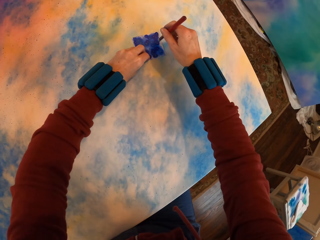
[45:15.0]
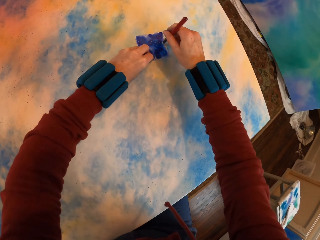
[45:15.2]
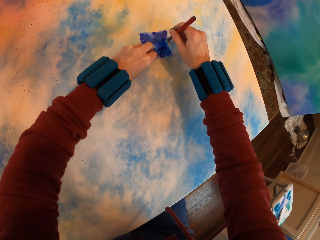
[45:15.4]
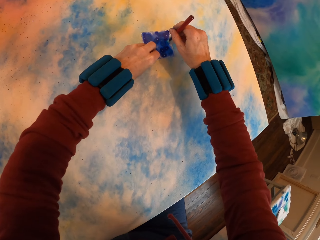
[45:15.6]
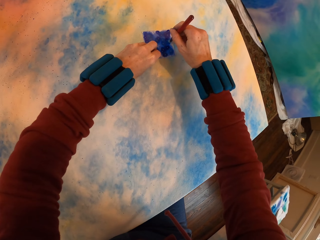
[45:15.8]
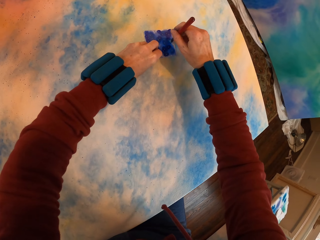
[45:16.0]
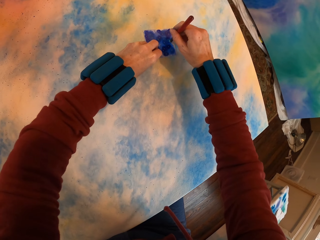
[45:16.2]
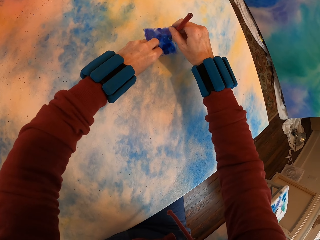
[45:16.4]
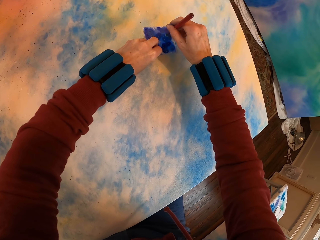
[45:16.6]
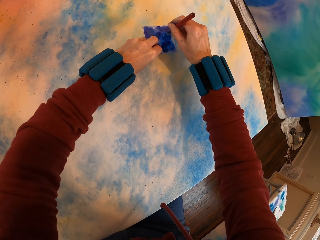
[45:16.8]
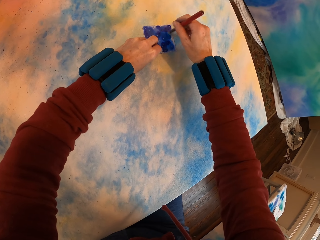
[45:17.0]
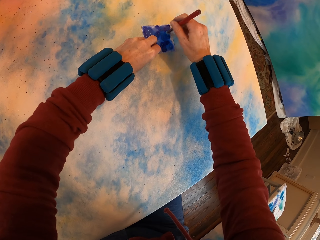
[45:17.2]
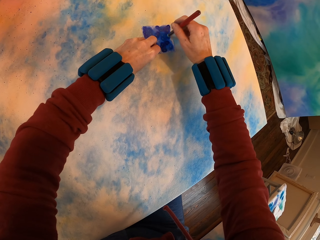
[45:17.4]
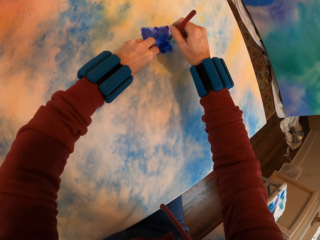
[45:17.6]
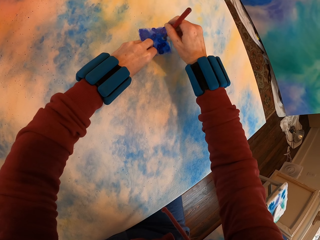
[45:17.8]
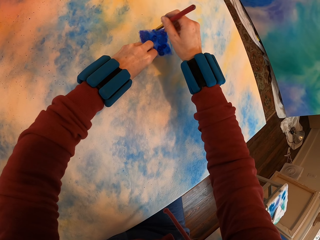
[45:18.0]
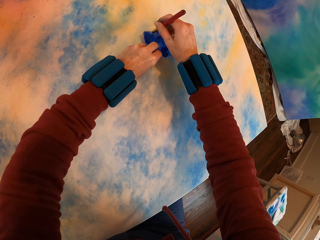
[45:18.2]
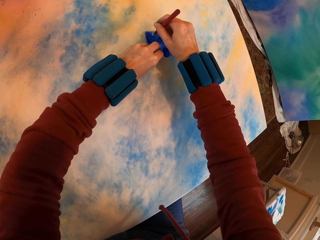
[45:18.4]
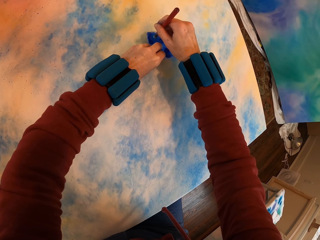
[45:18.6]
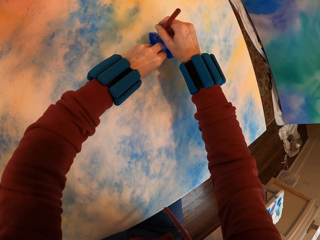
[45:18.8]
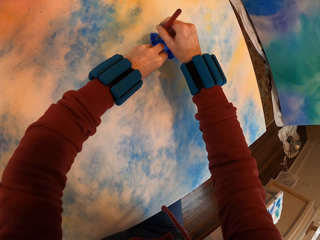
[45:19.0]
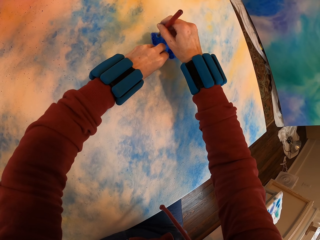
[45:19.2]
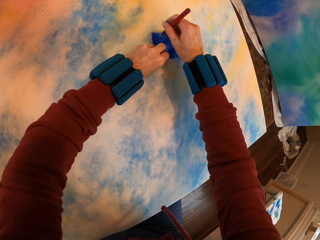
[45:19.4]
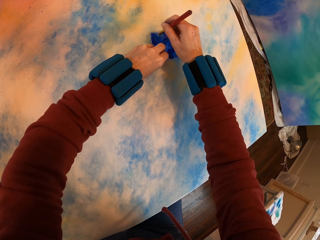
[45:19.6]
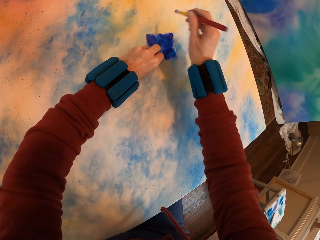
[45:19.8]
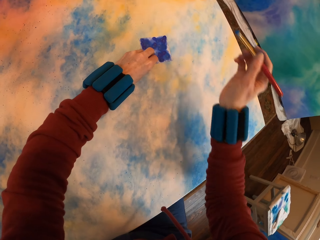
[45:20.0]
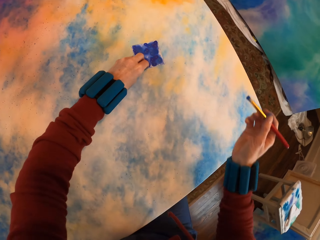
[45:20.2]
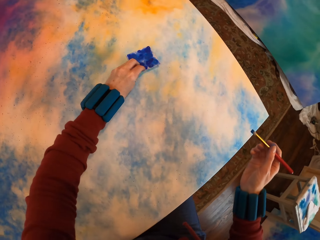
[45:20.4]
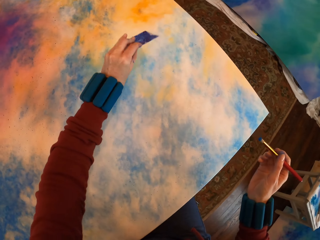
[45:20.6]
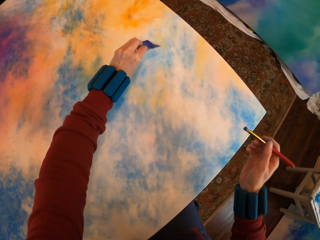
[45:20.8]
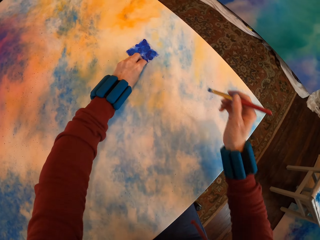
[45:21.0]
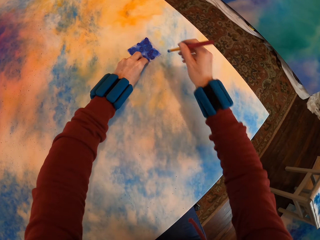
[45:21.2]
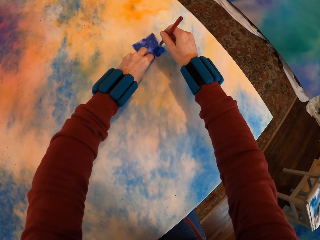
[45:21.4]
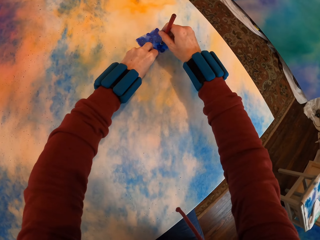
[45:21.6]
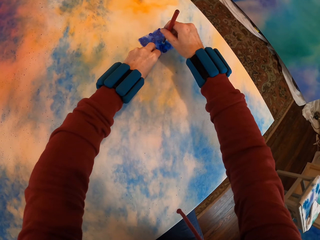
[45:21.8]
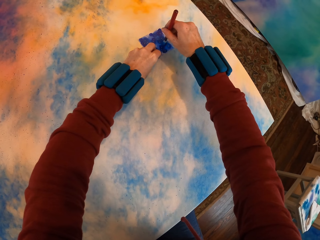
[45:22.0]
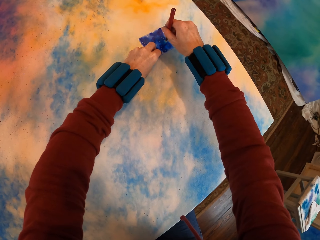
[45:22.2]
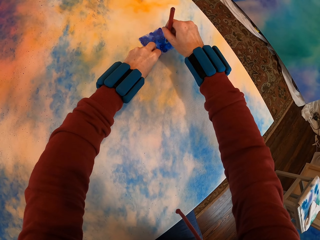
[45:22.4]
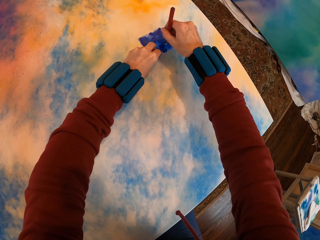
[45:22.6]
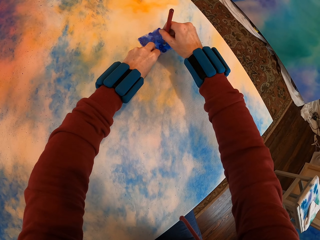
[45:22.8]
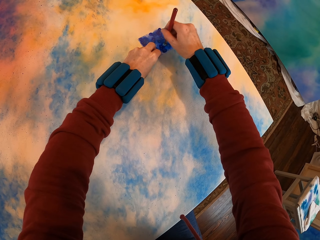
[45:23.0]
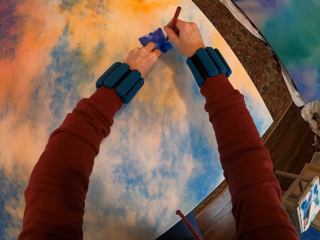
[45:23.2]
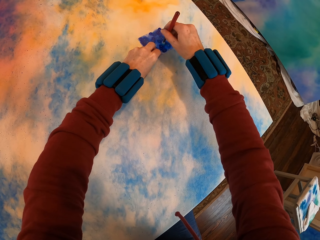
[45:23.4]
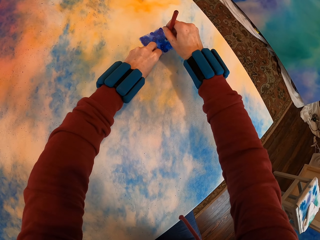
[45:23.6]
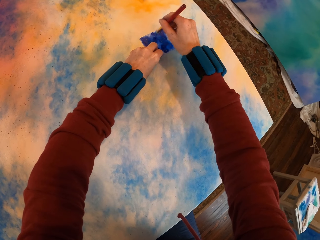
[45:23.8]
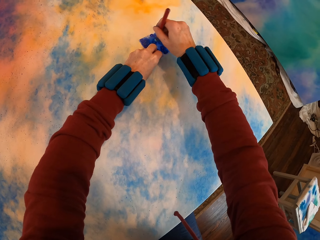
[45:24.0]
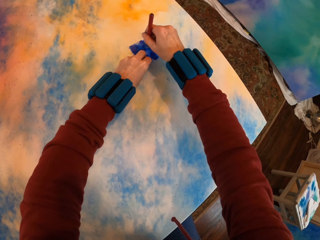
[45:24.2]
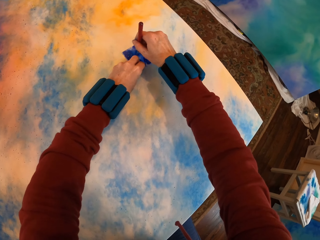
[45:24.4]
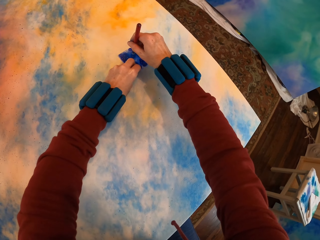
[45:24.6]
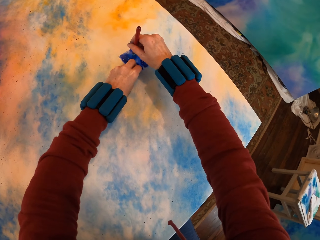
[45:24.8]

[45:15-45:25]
The camera wearer places the paper on the canvas. They paint the canvas. They lift the paper. They place the paper on the canvas. They paint the canvas.

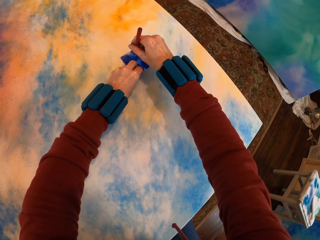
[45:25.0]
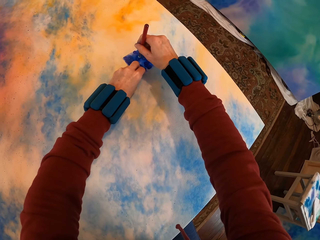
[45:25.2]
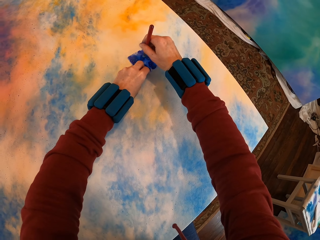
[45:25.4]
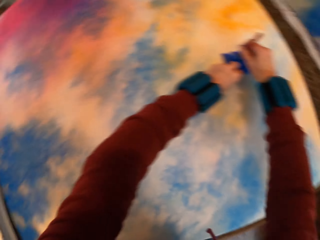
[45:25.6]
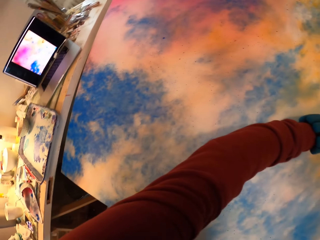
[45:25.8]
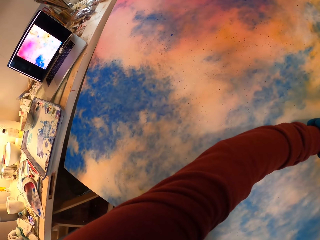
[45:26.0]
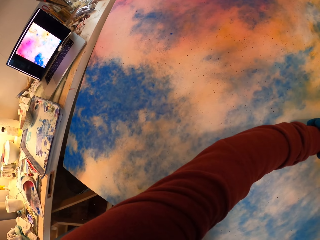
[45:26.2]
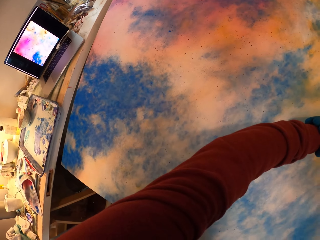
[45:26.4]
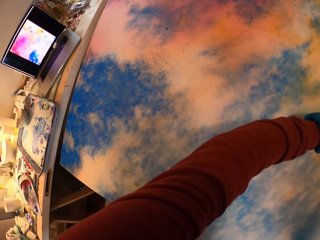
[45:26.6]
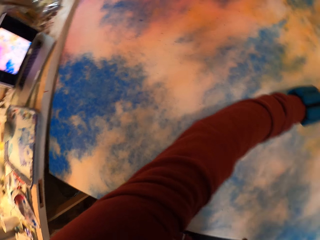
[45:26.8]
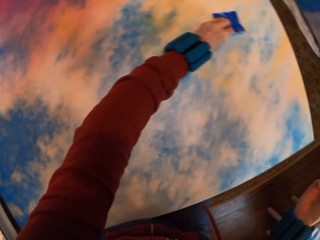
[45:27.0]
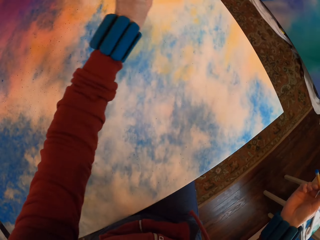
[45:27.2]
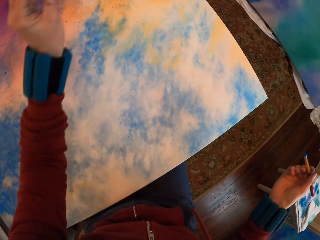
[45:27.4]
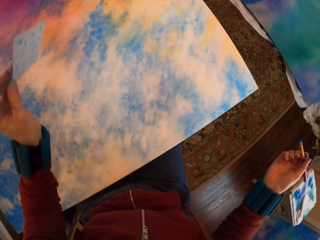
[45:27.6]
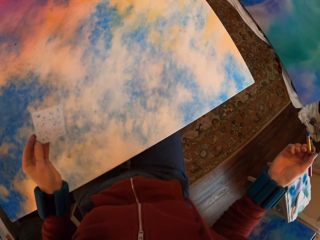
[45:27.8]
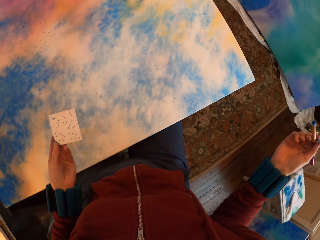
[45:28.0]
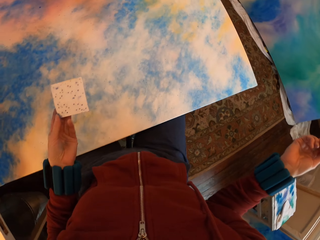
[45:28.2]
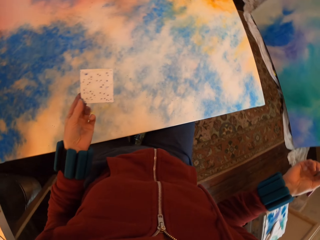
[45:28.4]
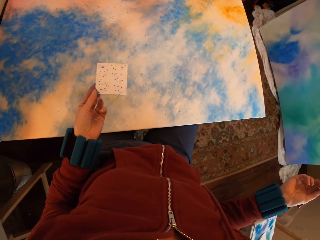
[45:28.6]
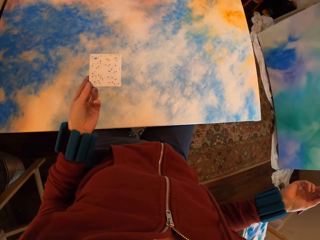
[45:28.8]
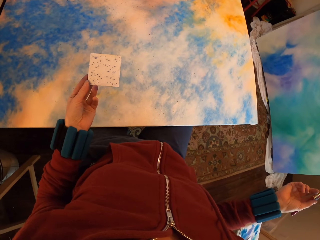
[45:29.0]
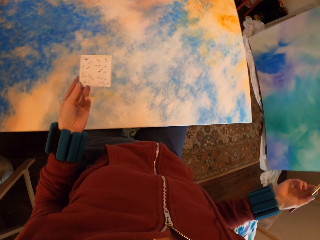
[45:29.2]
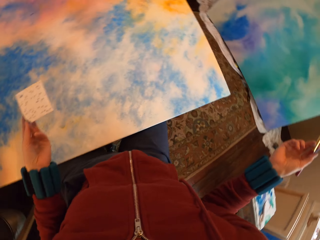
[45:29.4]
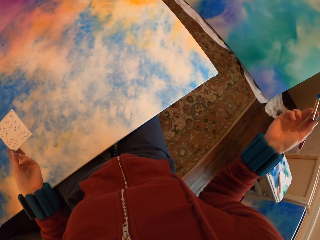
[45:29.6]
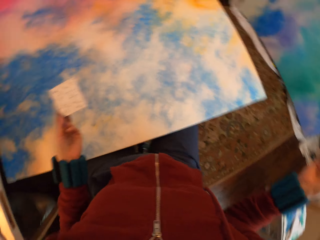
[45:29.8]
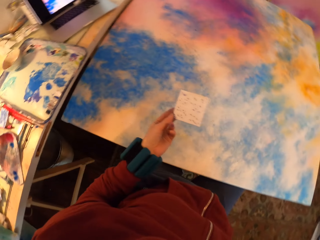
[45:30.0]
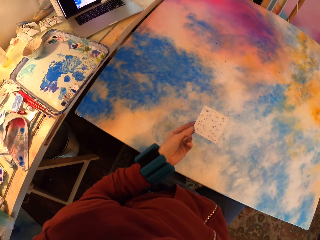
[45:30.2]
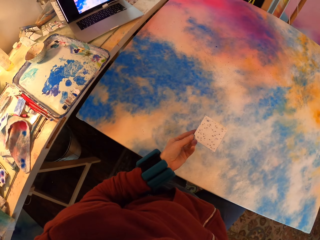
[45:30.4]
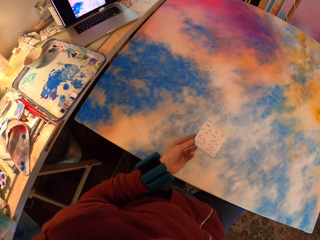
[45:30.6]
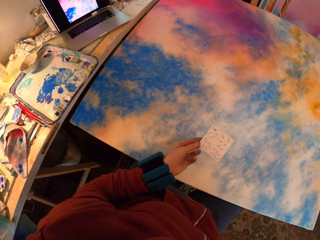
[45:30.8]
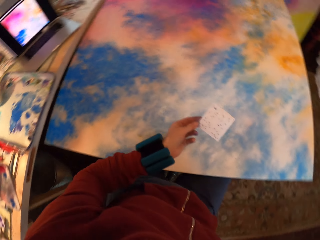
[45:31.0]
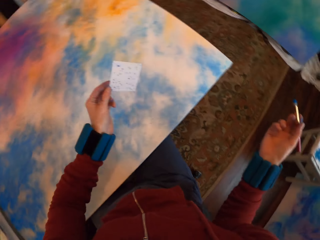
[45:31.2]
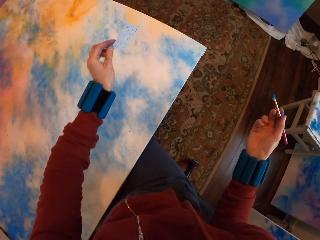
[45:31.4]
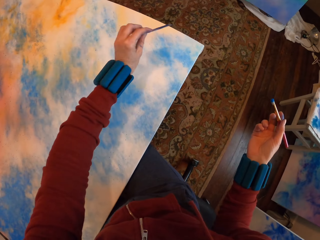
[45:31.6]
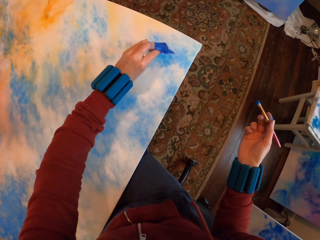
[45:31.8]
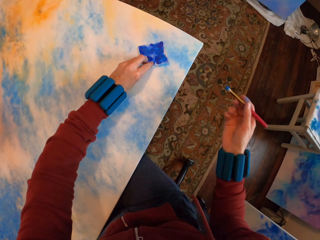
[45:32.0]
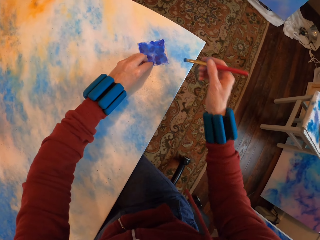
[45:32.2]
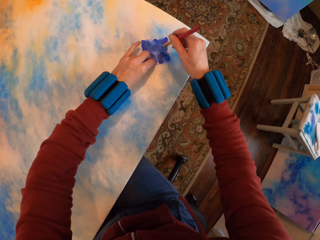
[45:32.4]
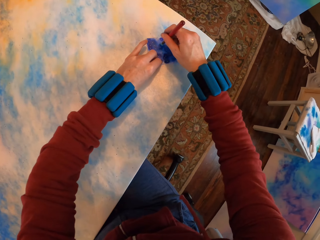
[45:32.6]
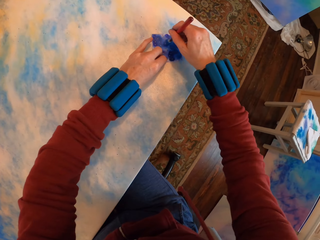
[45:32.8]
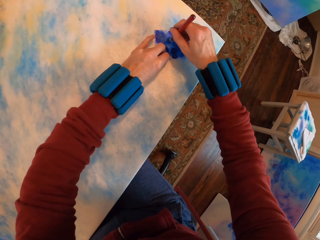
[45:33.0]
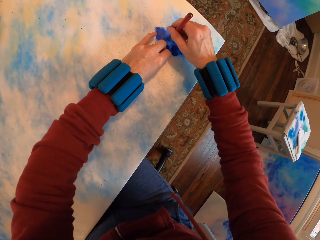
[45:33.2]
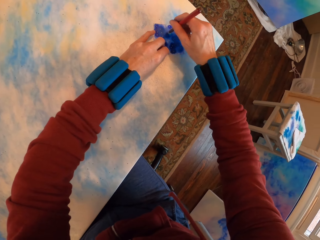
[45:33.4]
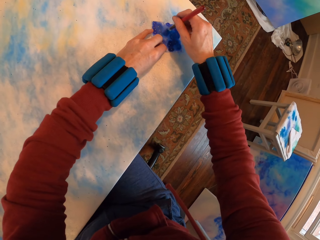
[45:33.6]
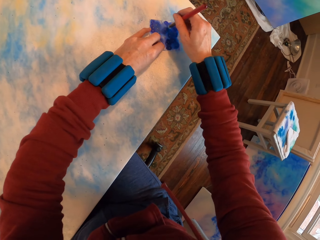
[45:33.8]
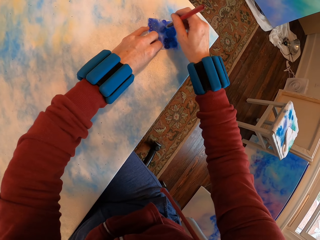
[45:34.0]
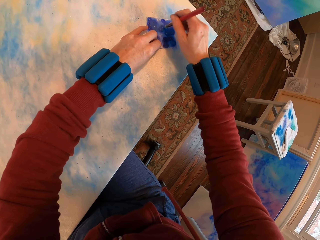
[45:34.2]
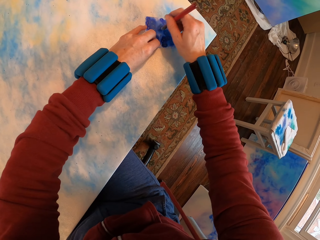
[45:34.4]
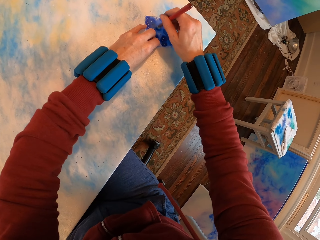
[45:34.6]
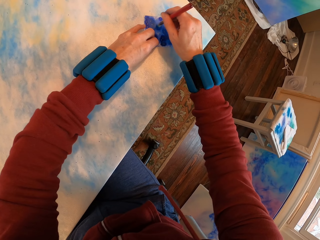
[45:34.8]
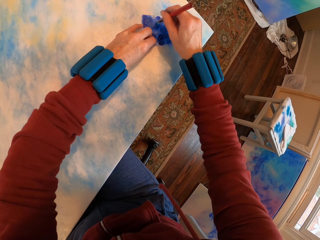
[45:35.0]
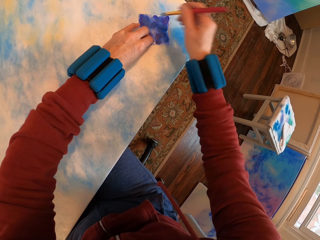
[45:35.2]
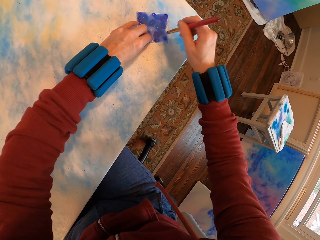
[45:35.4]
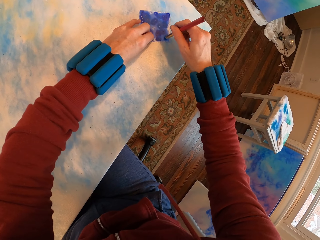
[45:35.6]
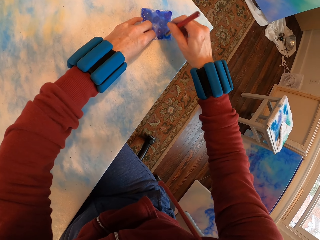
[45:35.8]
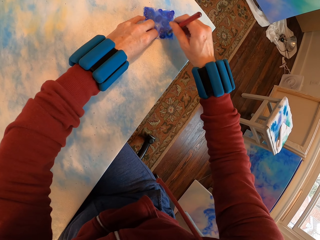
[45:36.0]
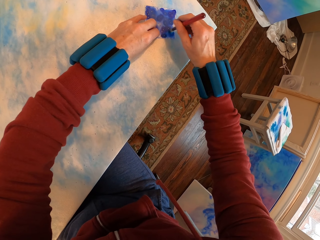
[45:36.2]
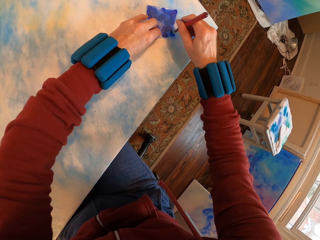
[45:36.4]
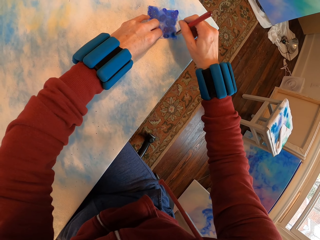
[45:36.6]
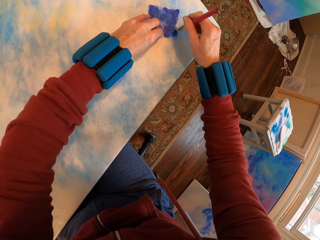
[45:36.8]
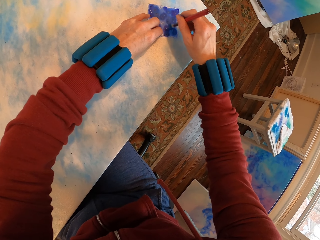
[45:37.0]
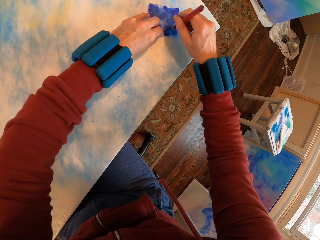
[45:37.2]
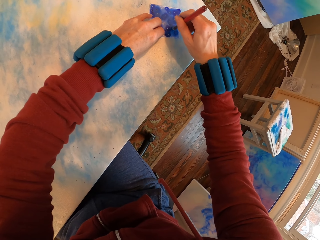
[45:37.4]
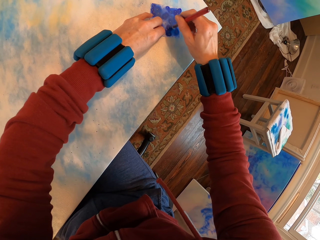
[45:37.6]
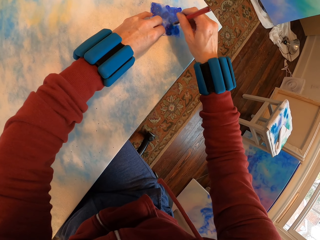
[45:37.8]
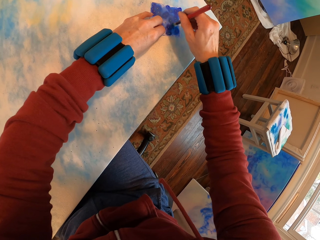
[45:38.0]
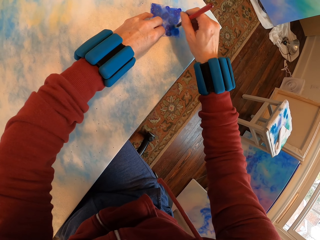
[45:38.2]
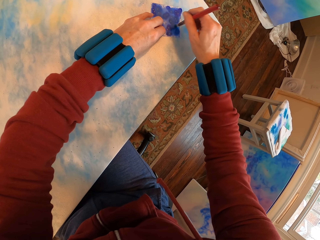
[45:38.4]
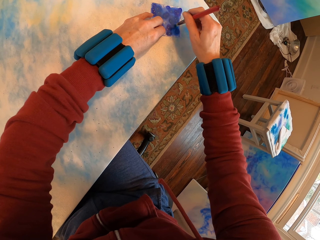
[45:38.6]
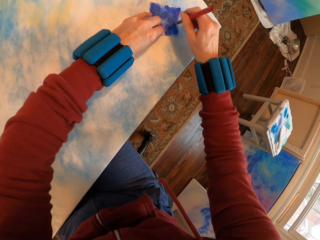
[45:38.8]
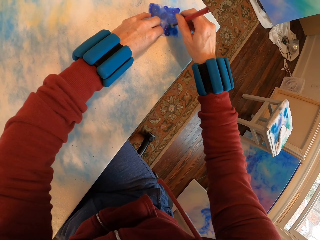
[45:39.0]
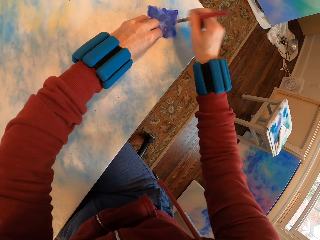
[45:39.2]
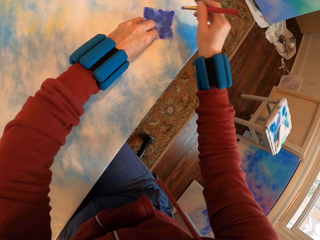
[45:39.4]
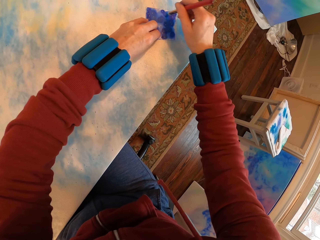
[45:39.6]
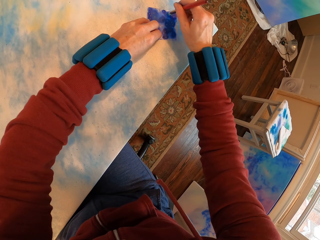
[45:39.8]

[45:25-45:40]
The camera wearer looks around. They lift the paper. They place the paper on the canvas. They paint the canvas.
